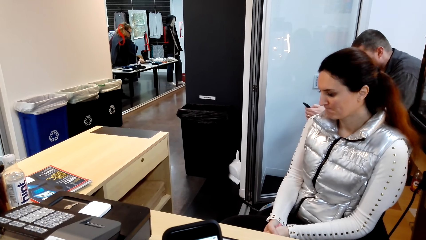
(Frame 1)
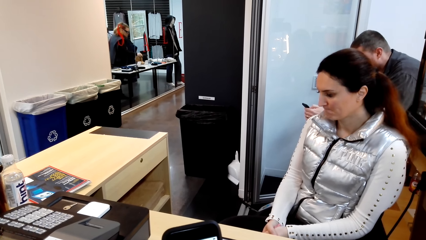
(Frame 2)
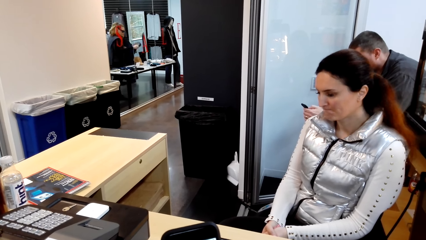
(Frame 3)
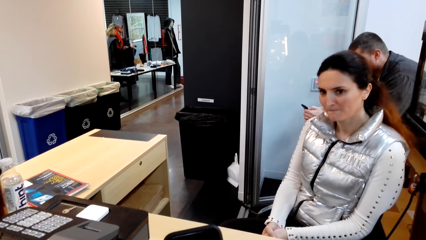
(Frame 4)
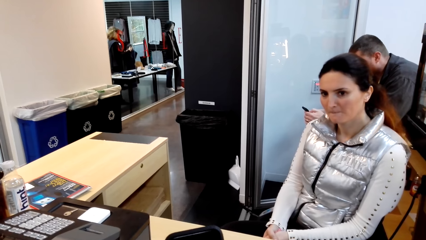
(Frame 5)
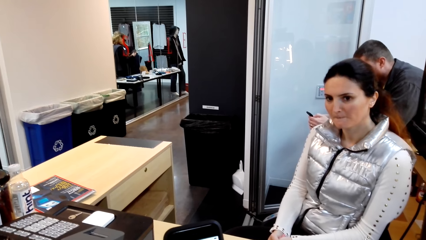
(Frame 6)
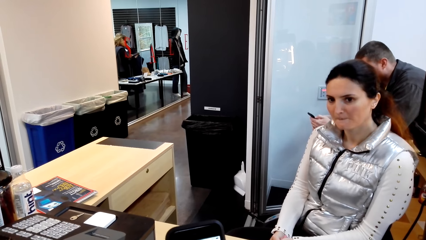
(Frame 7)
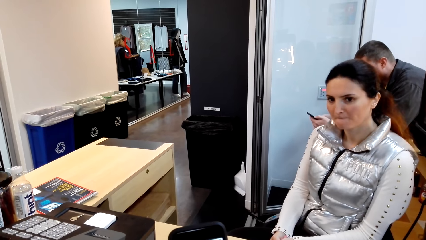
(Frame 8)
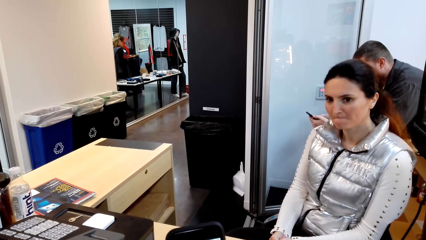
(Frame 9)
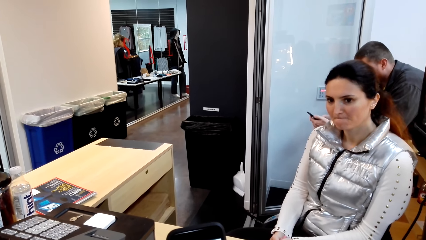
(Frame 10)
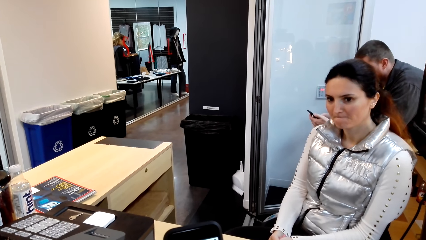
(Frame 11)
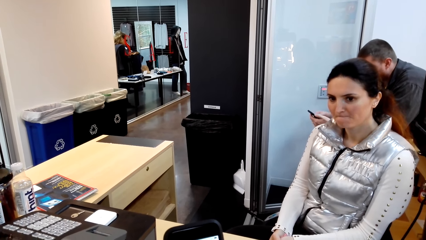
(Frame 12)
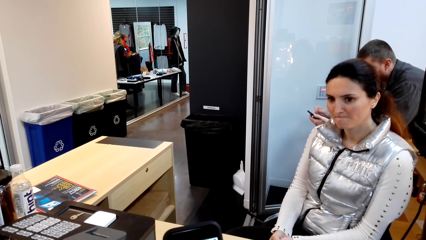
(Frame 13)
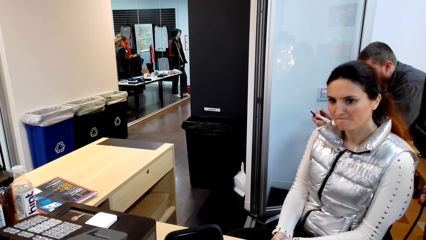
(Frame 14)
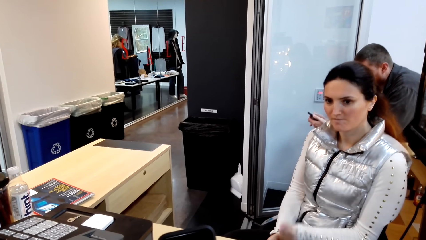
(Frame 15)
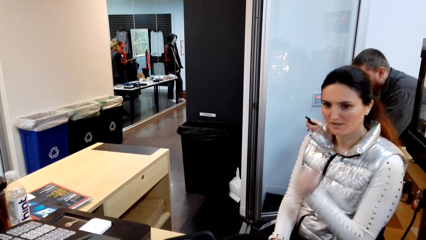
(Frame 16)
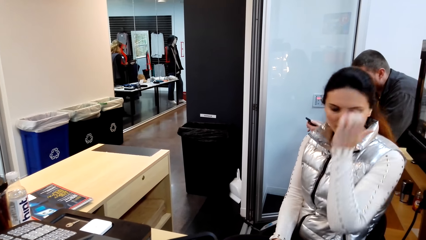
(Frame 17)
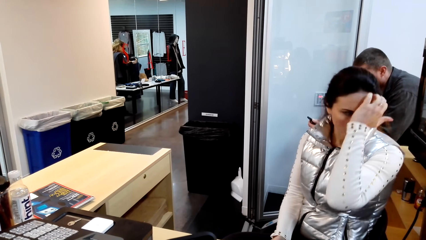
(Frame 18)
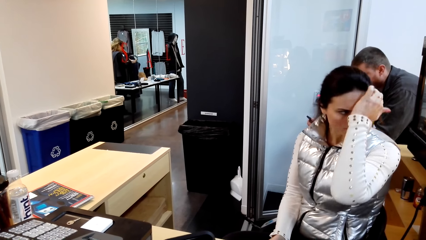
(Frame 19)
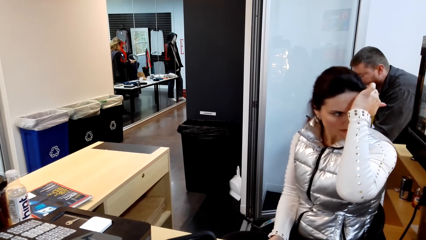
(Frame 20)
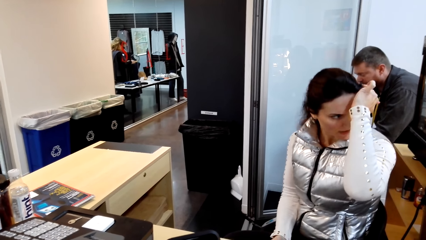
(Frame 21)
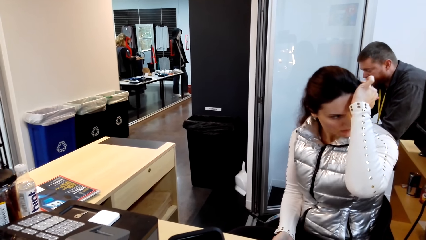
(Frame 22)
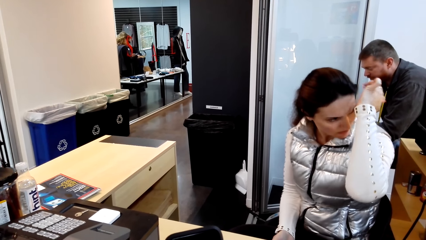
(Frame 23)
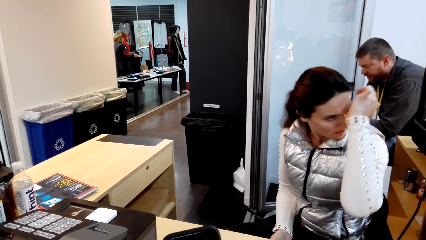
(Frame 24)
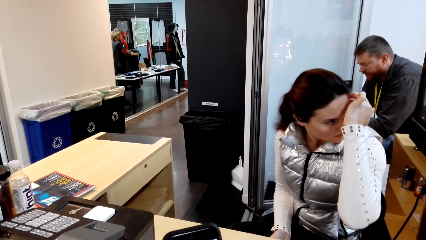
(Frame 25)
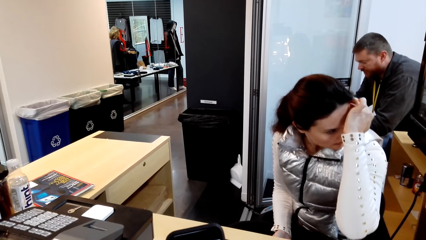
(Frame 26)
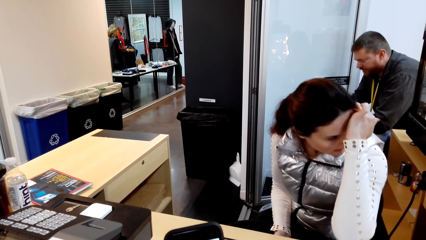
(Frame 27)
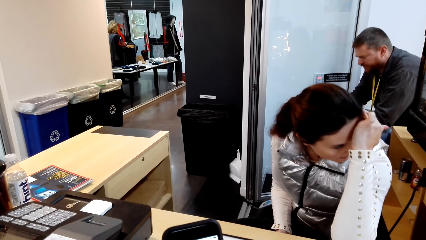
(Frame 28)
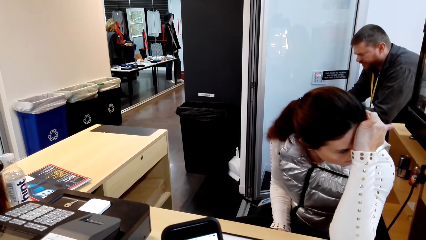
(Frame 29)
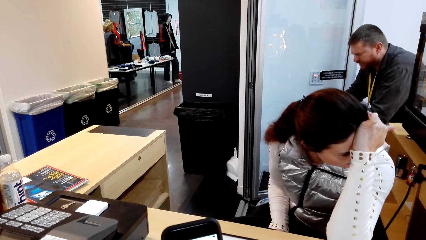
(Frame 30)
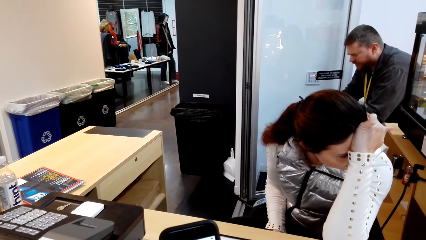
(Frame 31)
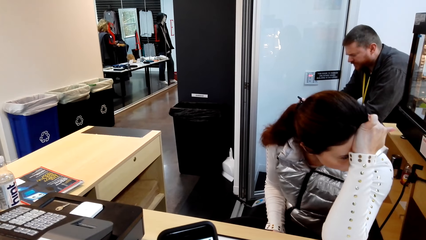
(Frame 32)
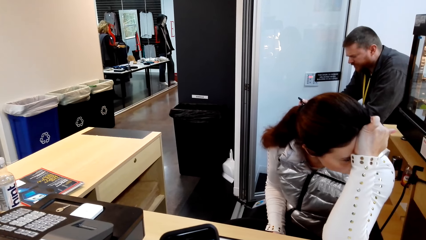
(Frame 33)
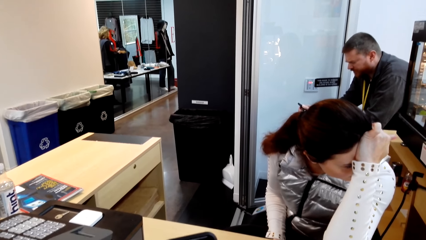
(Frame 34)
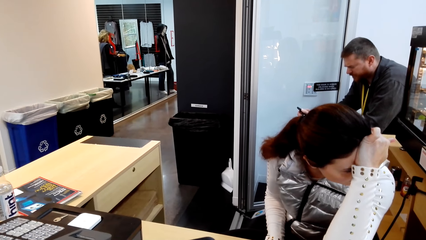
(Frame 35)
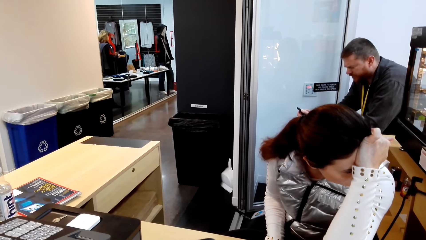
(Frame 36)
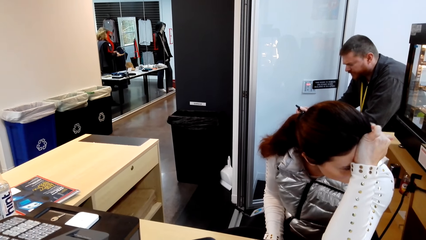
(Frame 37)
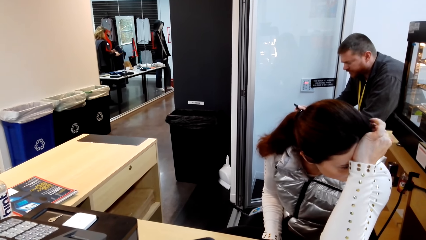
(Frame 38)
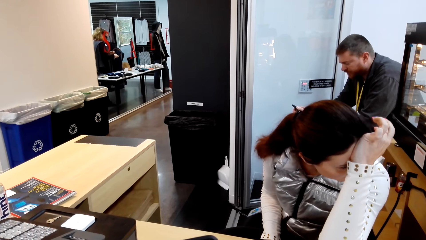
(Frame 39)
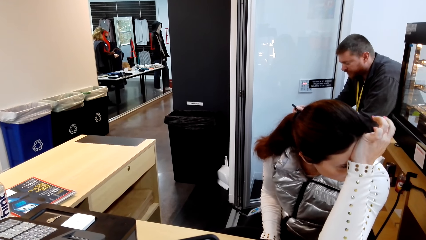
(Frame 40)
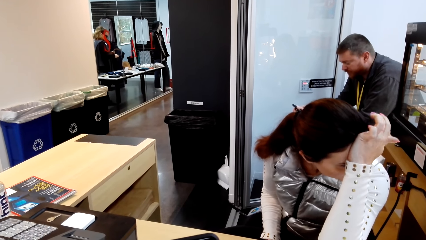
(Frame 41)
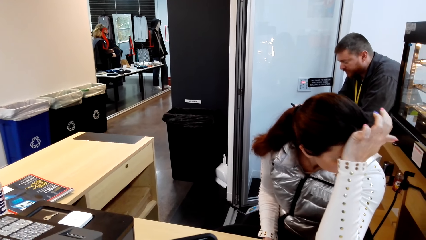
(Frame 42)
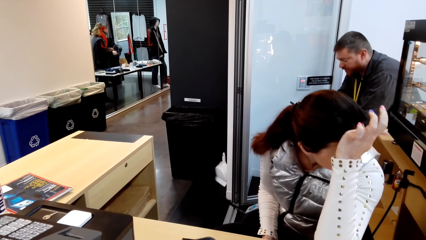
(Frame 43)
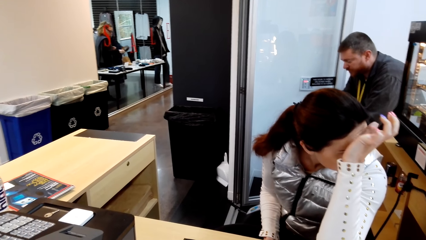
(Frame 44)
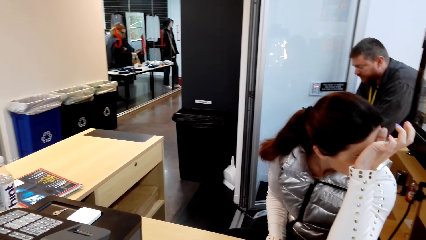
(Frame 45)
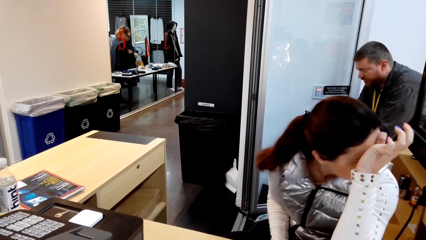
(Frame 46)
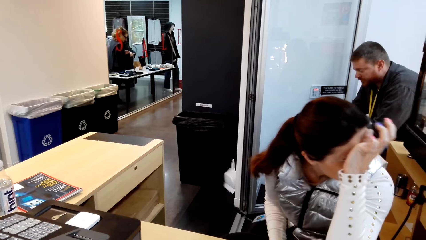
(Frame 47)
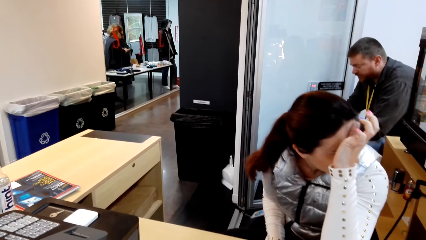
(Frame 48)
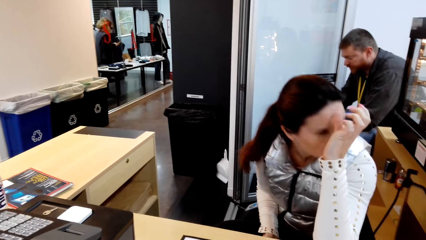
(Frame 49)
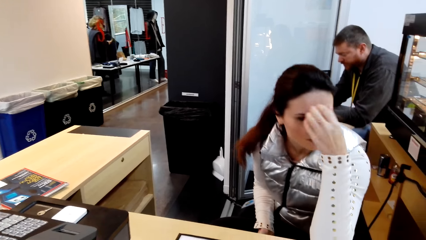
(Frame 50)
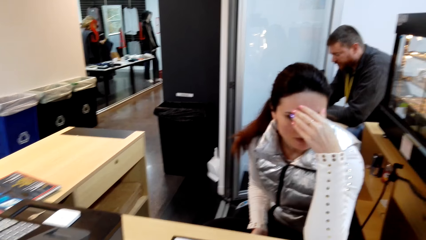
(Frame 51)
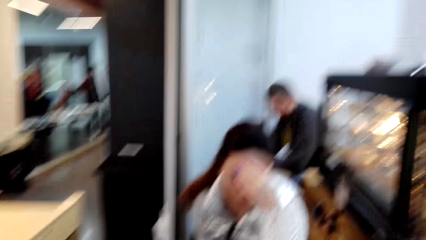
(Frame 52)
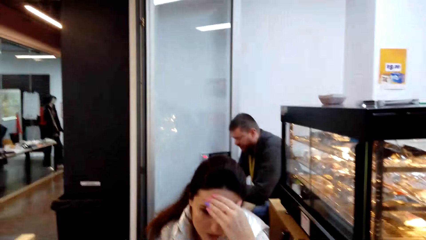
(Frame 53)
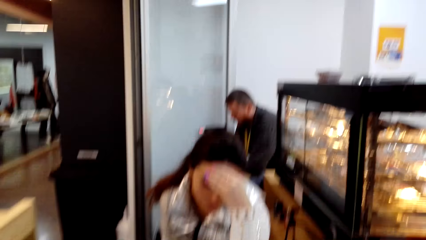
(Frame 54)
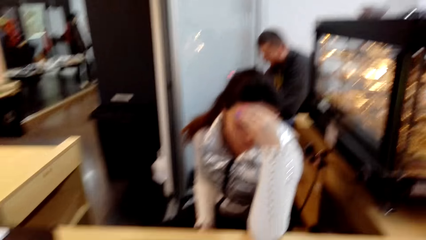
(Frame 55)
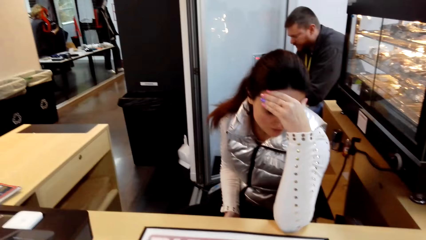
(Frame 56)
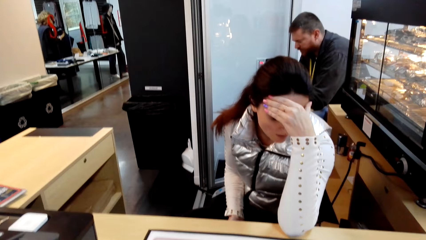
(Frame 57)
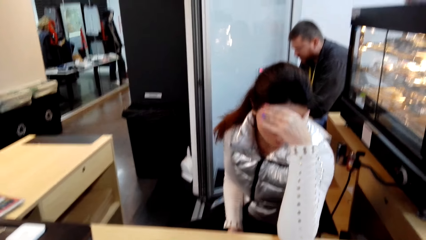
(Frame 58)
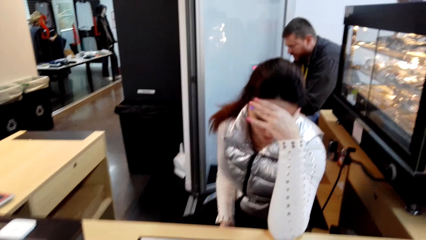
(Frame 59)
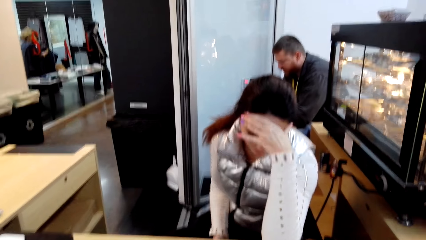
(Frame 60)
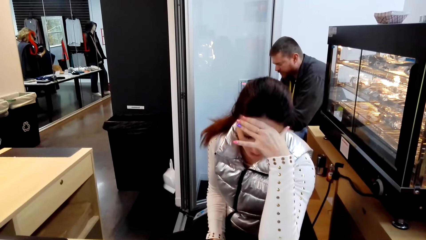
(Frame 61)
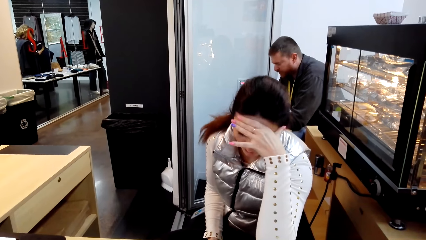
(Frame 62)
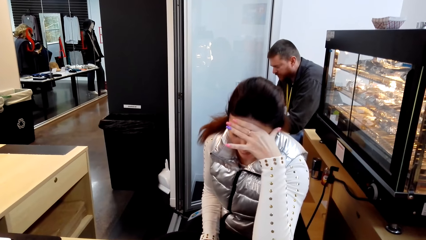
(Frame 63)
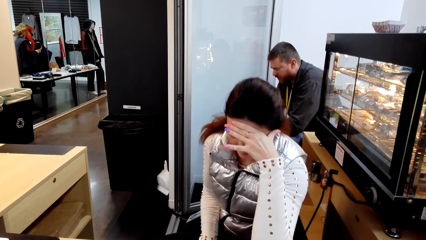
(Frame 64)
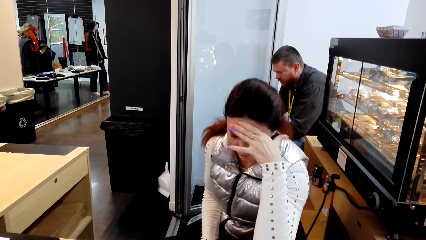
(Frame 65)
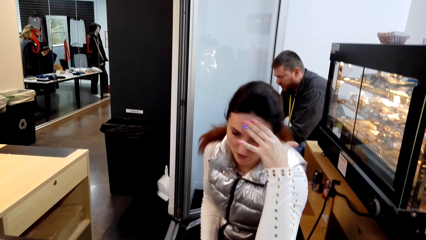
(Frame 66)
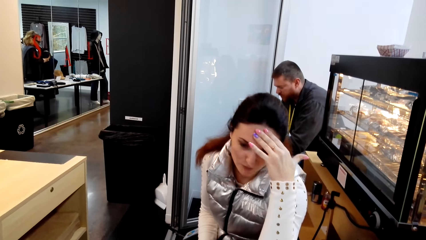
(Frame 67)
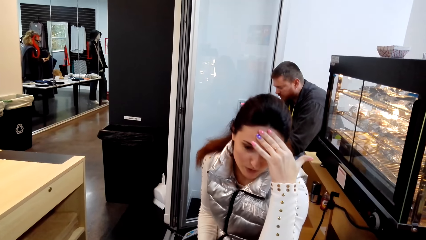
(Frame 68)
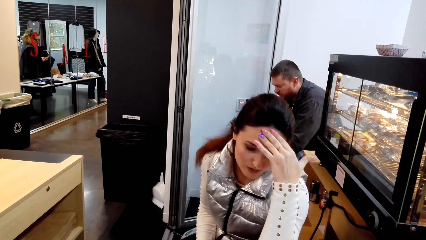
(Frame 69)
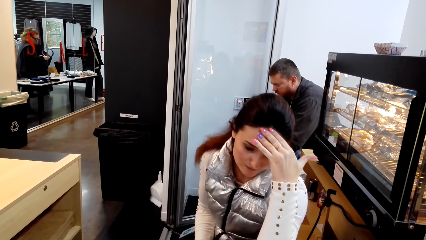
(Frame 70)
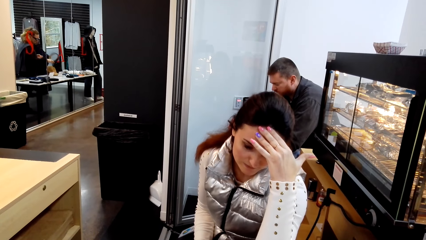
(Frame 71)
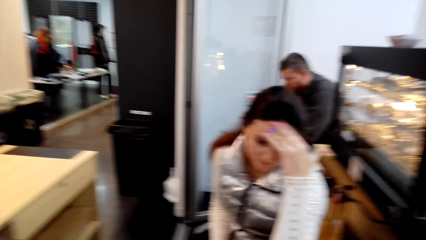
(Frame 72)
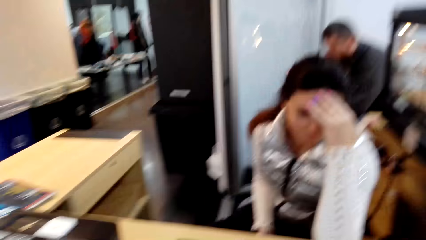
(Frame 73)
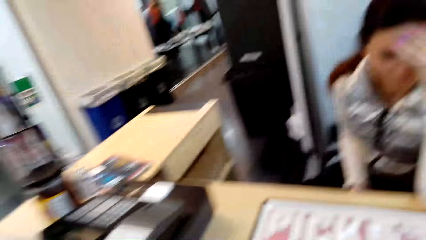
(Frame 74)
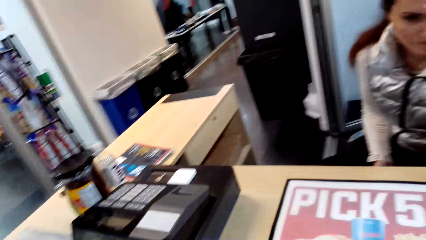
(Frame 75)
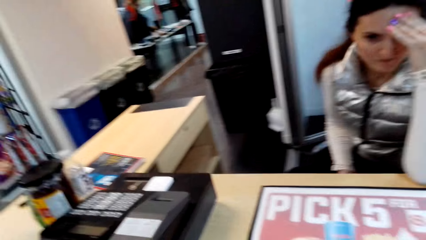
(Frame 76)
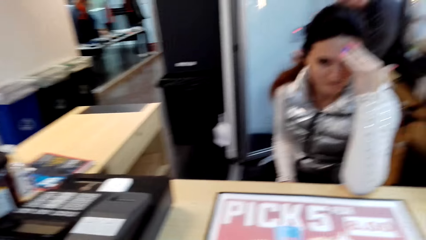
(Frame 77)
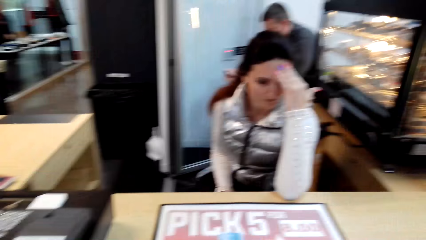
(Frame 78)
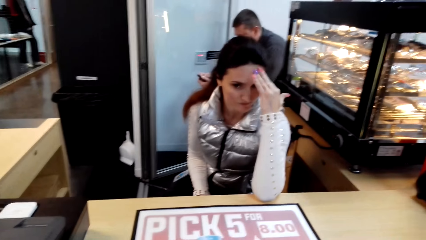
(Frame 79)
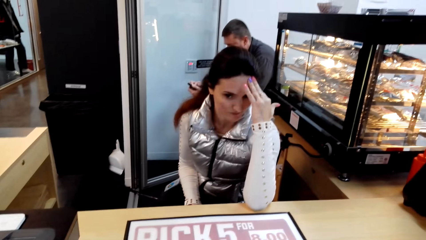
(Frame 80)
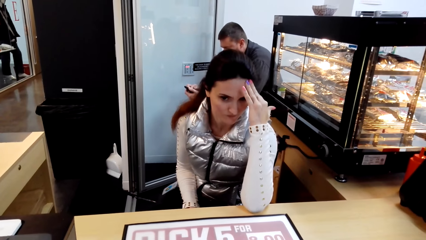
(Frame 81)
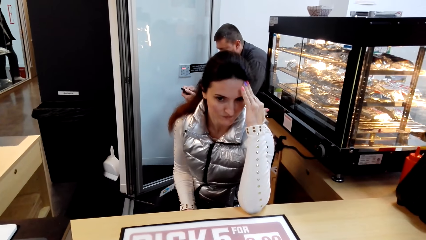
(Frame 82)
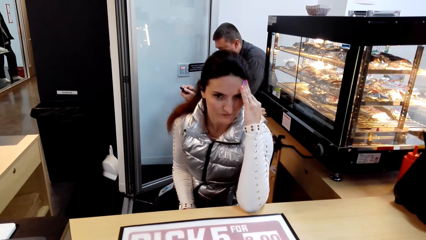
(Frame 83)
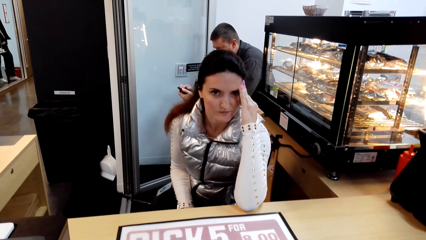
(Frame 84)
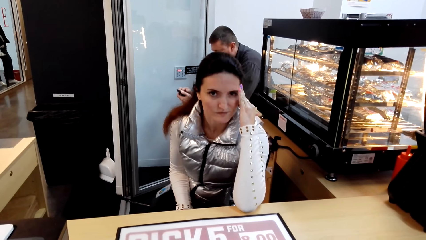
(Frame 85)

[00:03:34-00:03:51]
A lady touches the face. A person holds the phone. The lady looks at something. Another person holds her face. The camera wearer looks around. The lady moves the hand.
